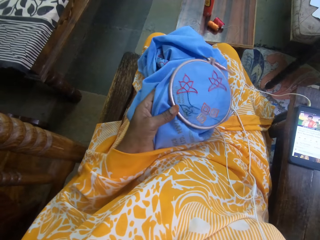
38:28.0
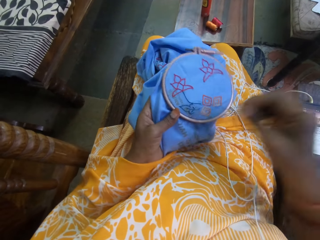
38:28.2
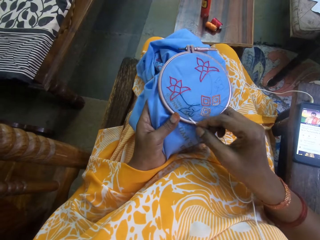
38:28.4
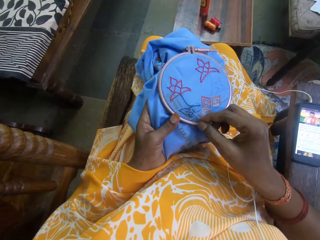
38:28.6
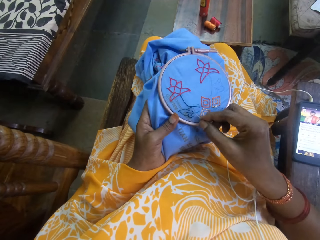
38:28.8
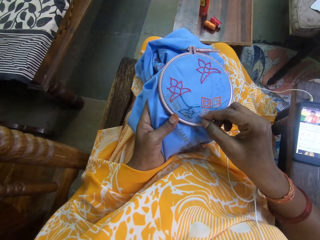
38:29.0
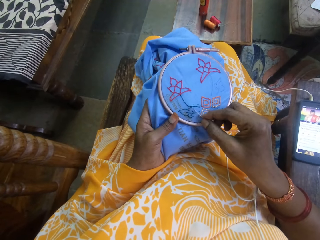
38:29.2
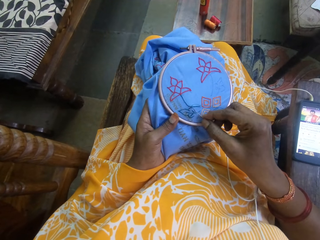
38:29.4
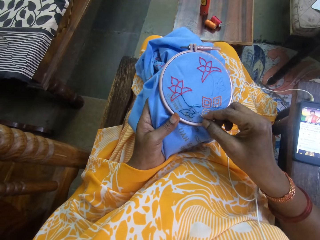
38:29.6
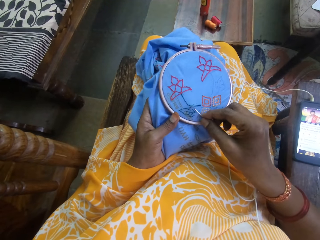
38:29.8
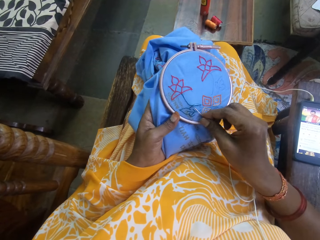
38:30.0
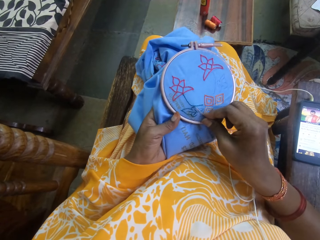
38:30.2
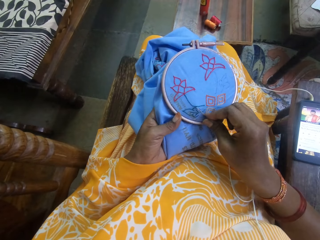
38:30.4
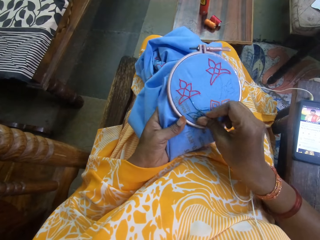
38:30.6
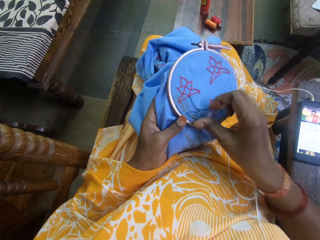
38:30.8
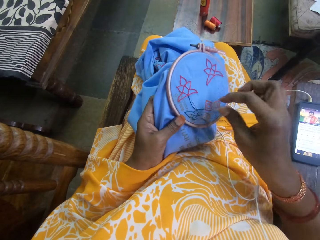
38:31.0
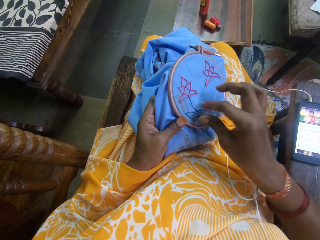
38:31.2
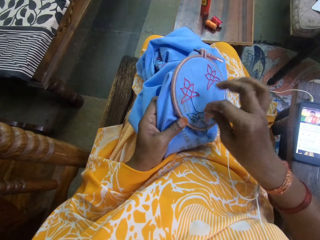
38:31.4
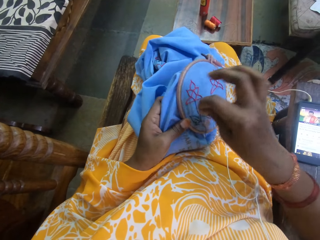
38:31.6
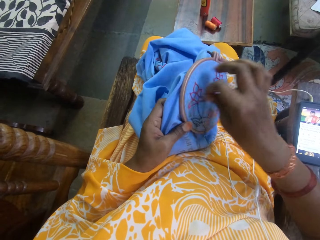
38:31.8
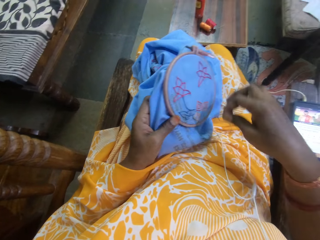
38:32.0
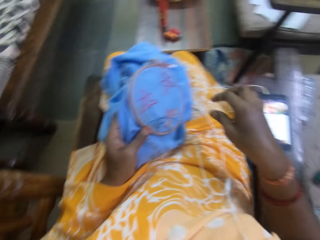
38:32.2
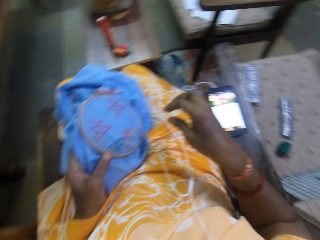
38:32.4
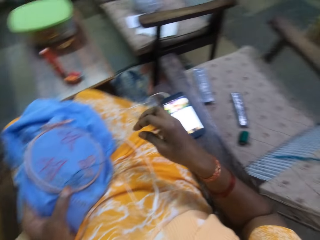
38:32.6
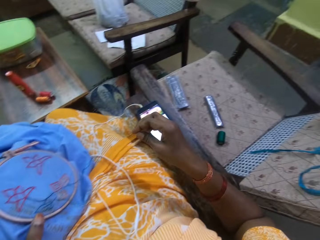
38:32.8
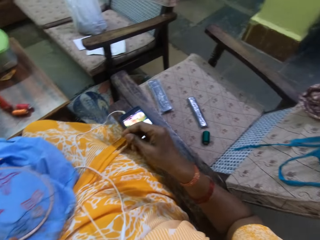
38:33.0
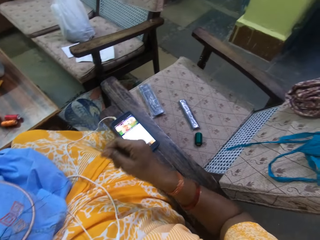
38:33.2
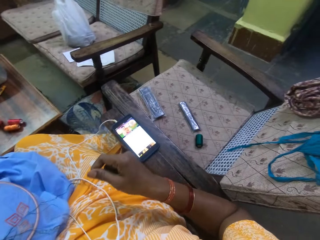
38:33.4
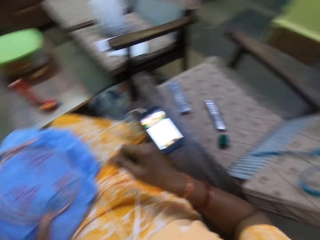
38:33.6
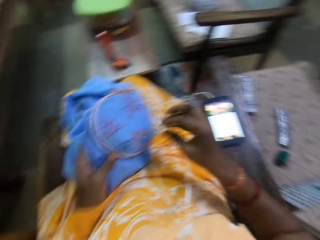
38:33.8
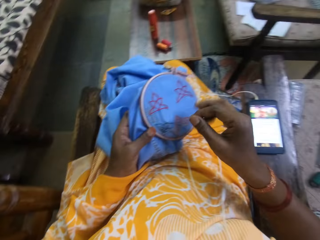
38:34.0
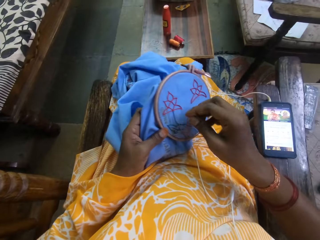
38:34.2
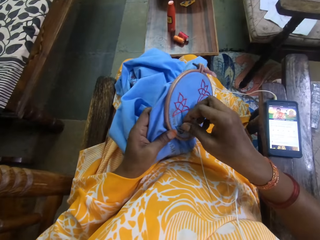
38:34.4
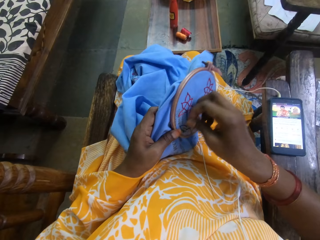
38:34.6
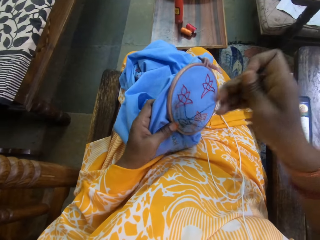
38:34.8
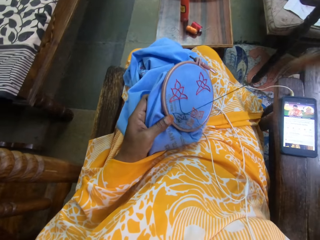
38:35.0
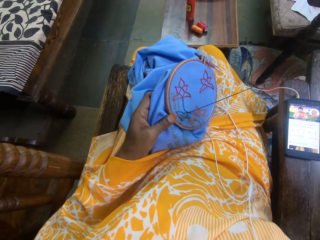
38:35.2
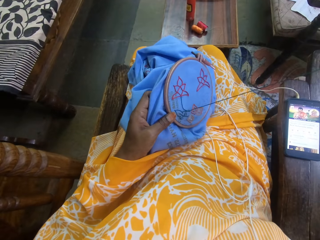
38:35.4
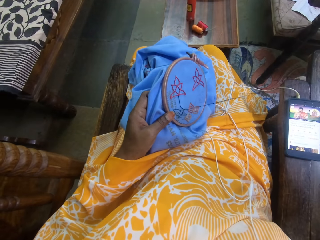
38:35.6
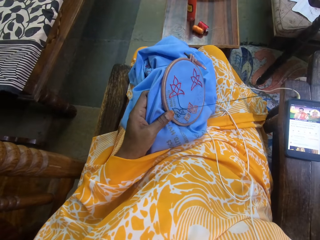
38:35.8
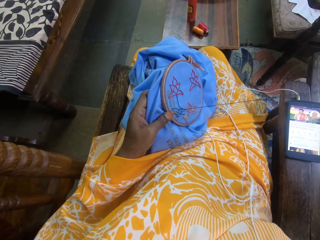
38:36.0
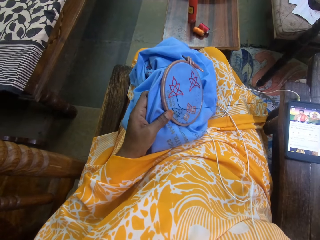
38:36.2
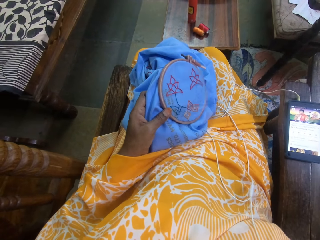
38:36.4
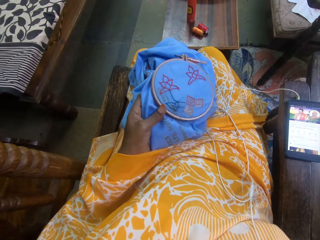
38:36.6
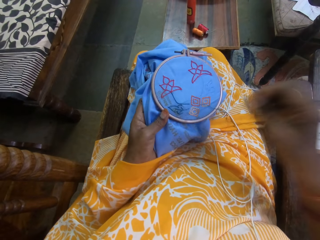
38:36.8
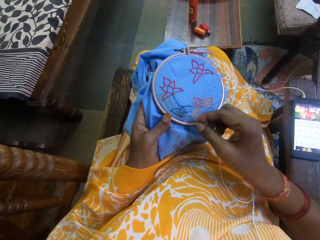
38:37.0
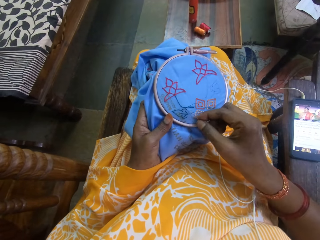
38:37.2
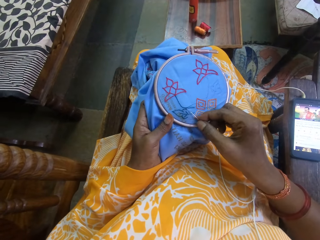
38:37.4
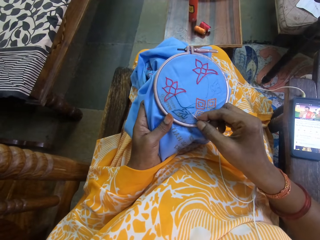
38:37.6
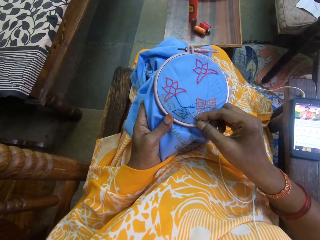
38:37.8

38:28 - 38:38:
The camera wearer turns the knitting pad. She sews the knitting pad using an awl and a string. She turns the string on the knitting pad using her right hand. She looks around. She pulls the string through the knitting pad.

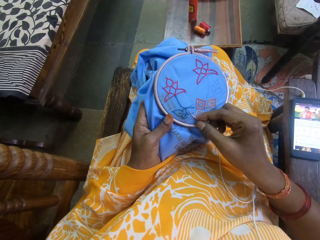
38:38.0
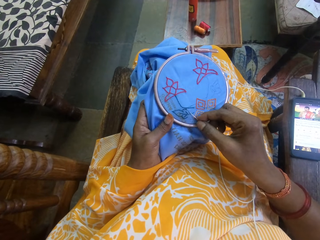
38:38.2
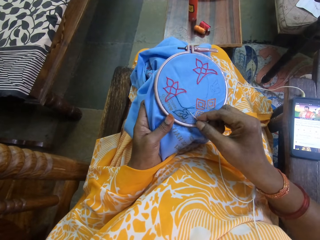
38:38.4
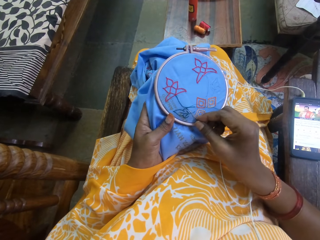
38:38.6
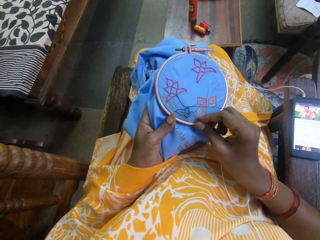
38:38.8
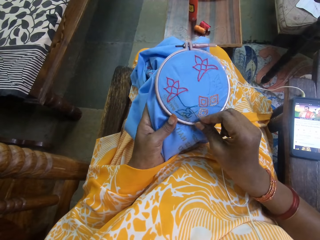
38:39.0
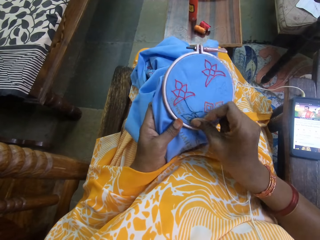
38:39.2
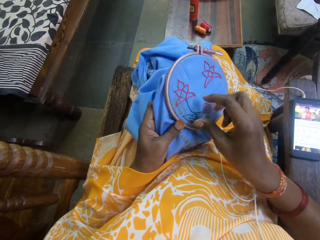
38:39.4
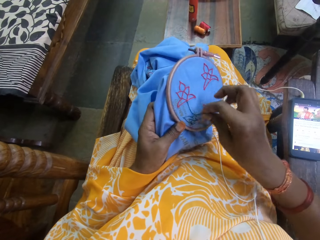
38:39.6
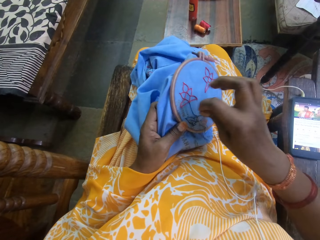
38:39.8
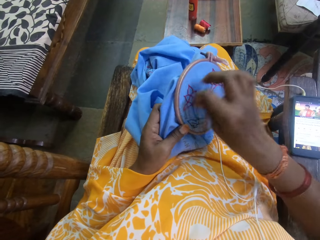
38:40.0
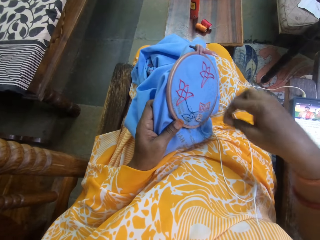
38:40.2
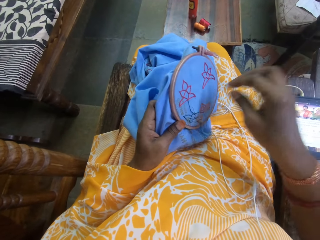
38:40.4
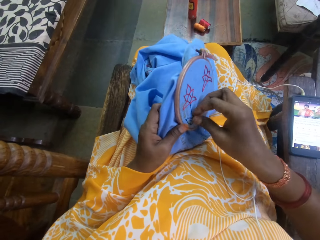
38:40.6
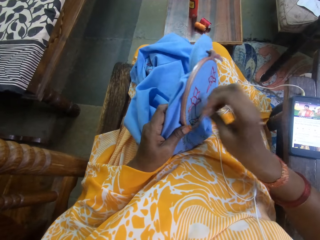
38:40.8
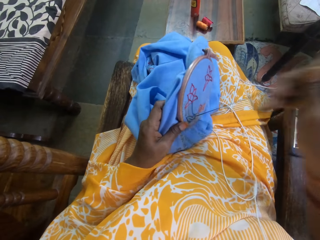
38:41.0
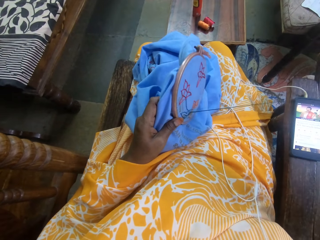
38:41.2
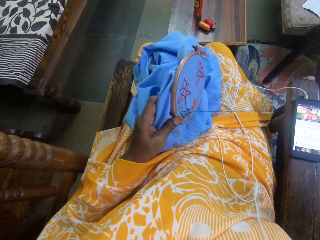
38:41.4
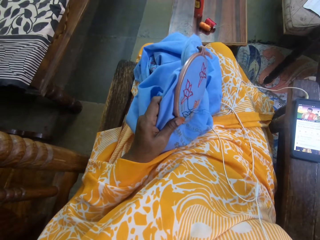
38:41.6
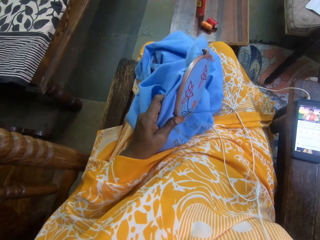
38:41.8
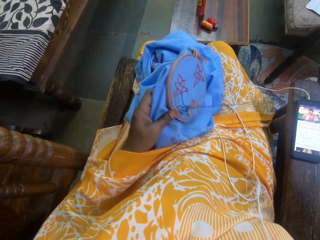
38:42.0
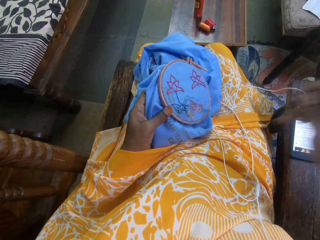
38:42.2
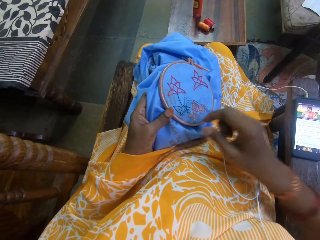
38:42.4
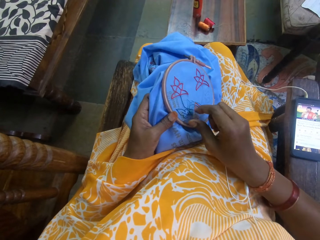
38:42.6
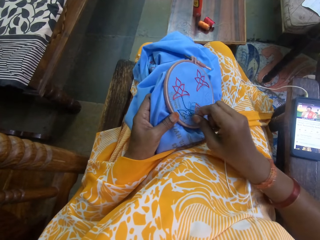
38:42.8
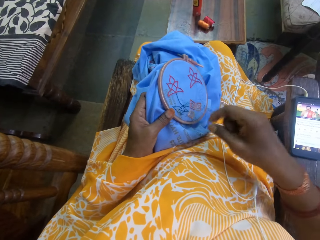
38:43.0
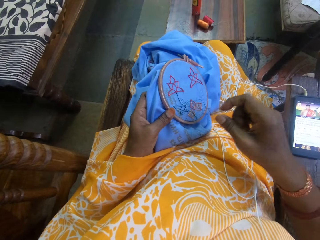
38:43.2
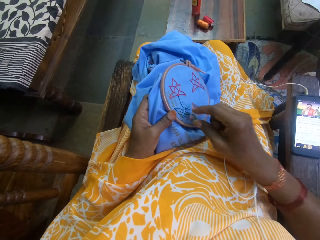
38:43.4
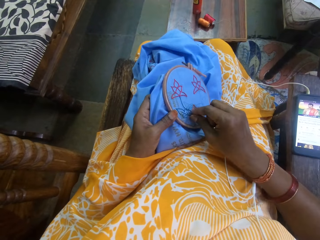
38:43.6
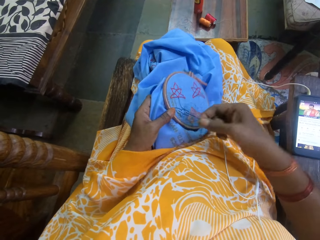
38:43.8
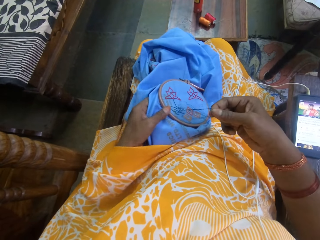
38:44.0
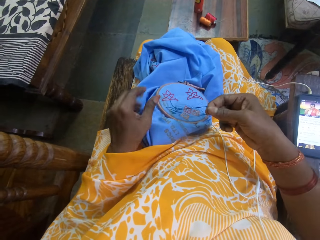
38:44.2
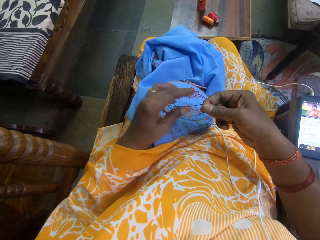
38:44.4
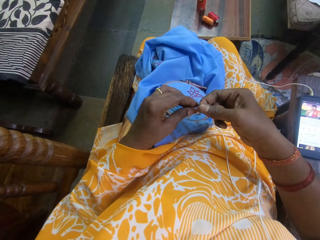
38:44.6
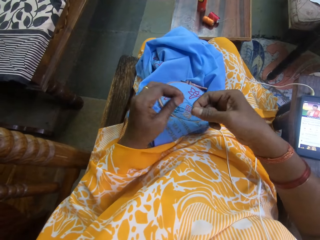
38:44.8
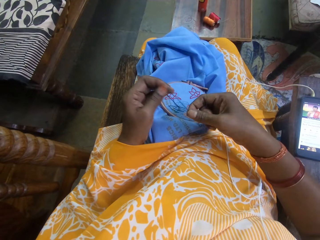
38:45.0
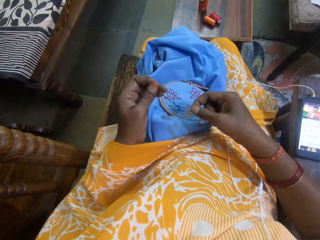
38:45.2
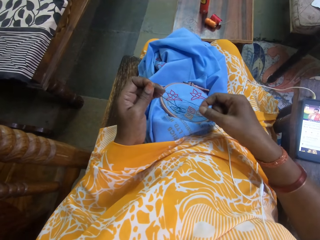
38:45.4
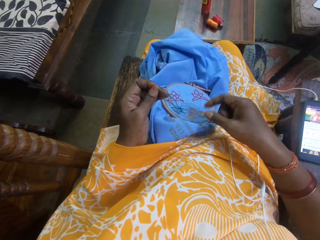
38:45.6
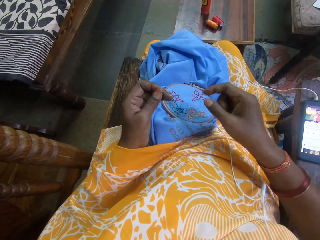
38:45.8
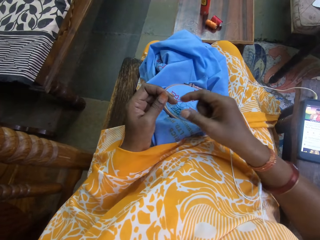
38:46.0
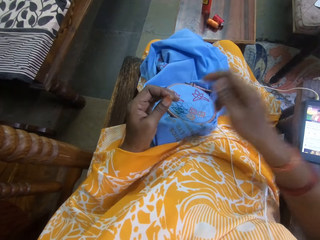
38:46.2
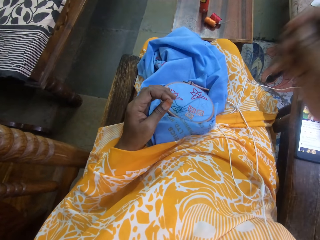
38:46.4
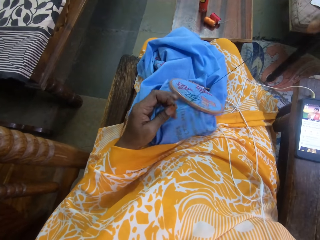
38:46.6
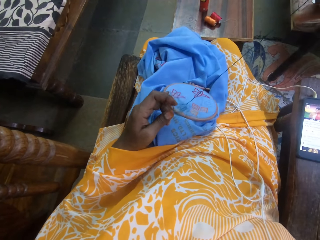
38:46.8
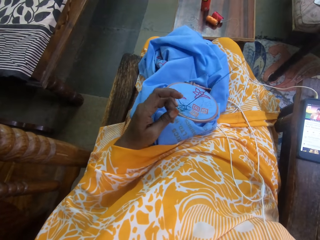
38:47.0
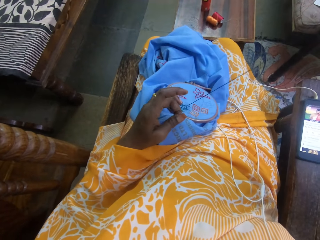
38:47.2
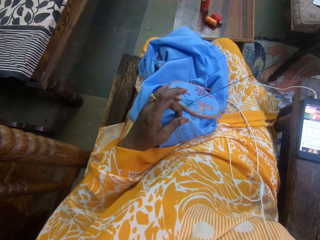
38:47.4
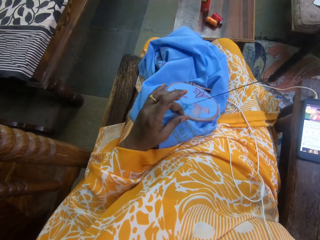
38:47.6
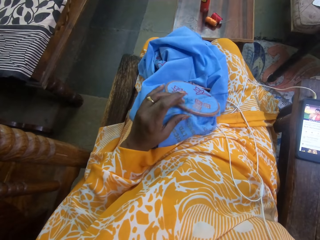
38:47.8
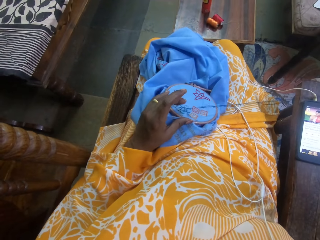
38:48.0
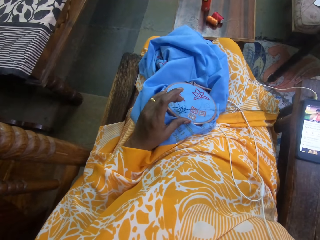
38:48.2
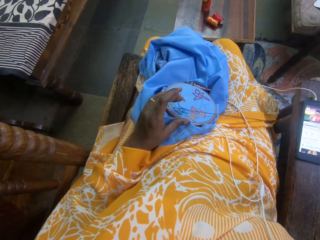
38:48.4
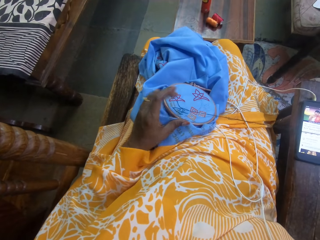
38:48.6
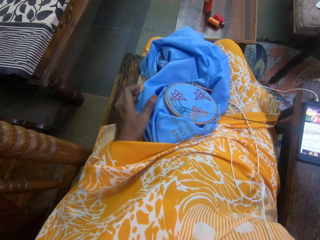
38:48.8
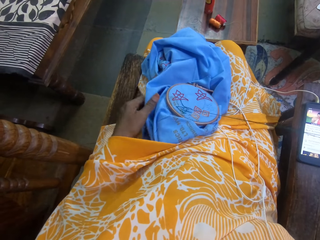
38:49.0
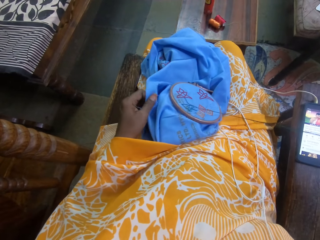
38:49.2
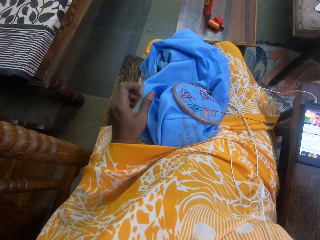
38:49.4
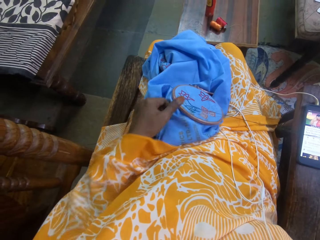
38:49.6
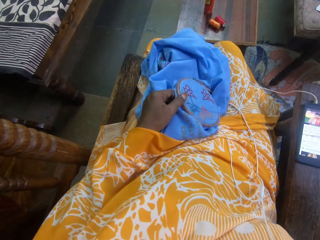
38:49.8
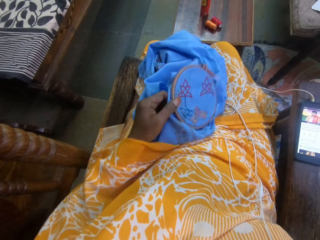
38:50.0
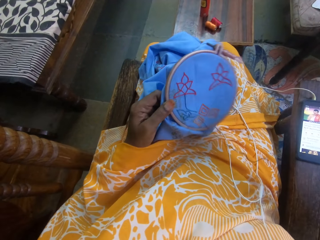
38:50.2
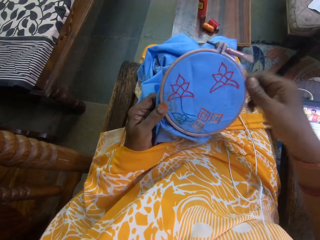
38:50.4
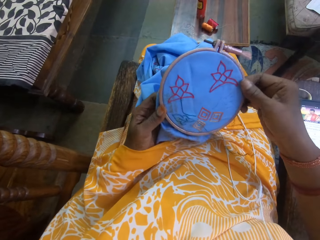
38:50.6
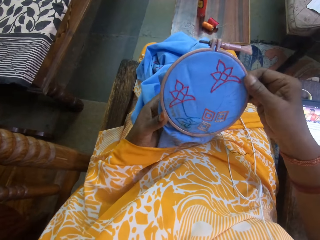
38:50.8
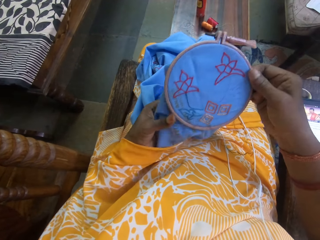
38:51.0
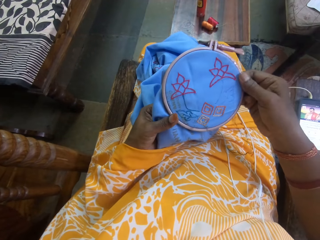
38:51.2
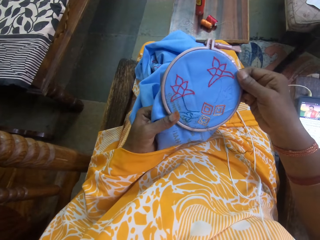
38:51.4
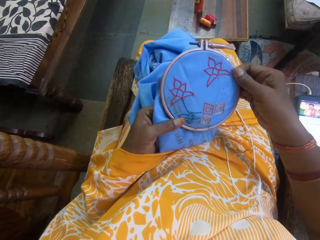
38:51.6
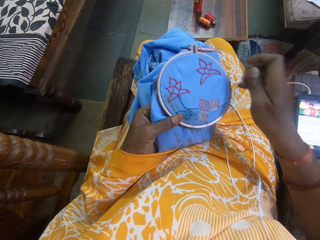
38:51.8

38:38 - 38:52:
The camera wearer sews a knitting pad using an awl and a string. She turns the string on the knitting pad using her right hand. She pulls the string through the knitting pad. She pulls the string using her right hand. She drops the embroidery hoop on the fabric in her left hand on her lap. She adjusts the thread in the needle with her hands. She holds the string using both hands and ties the string using both hands. She sews embroidery designs on the fabric in her left hand with the threaded needle in her right hand. She pulls the string using her right hand. She holds the knitting pad from beneath using her left hand. She picks up the embroidery hoop on the fabric from her lap with her left hand. She adjusts the embroidery hoop on the fabric with her hands.
